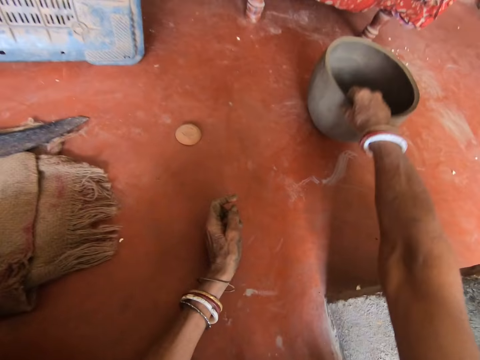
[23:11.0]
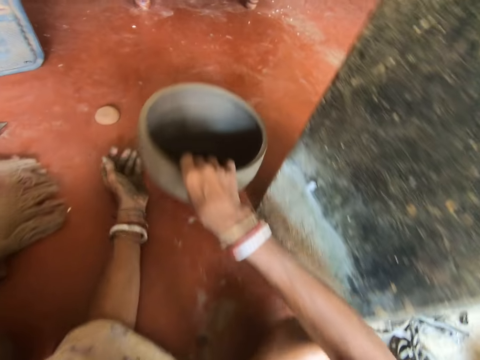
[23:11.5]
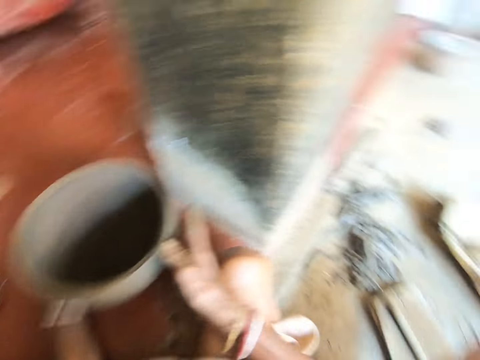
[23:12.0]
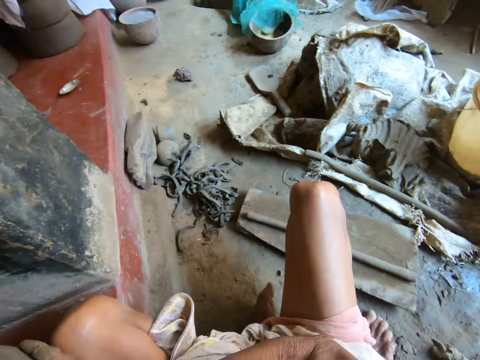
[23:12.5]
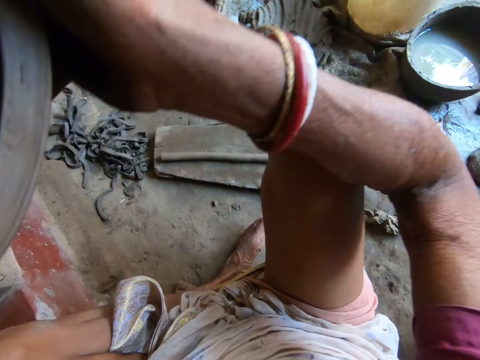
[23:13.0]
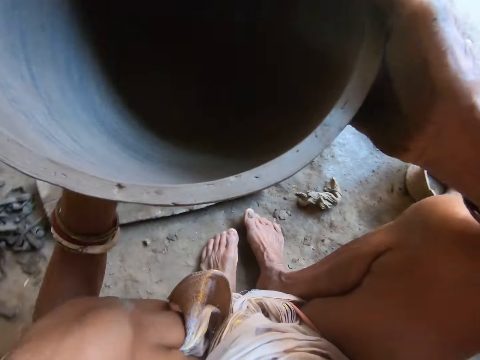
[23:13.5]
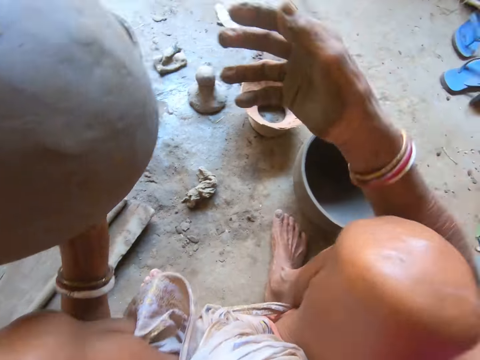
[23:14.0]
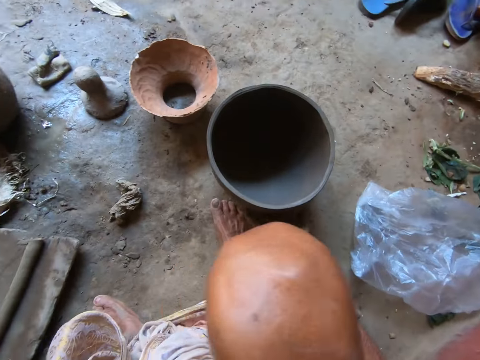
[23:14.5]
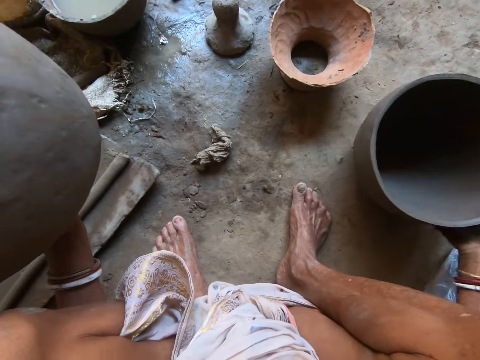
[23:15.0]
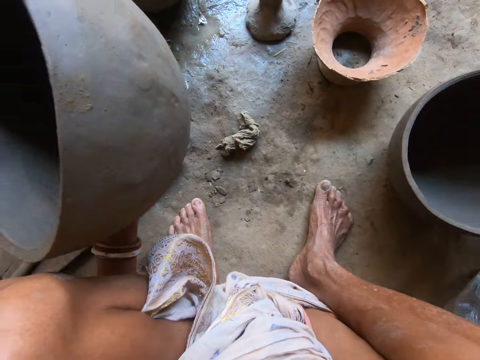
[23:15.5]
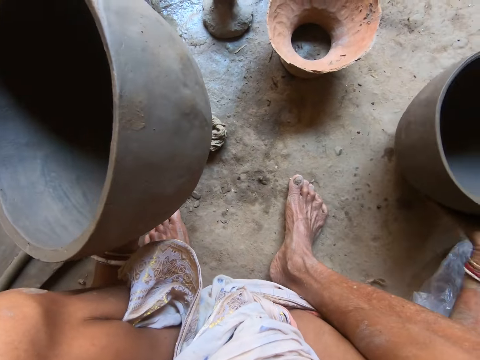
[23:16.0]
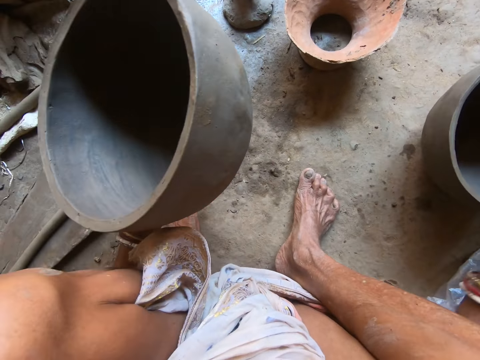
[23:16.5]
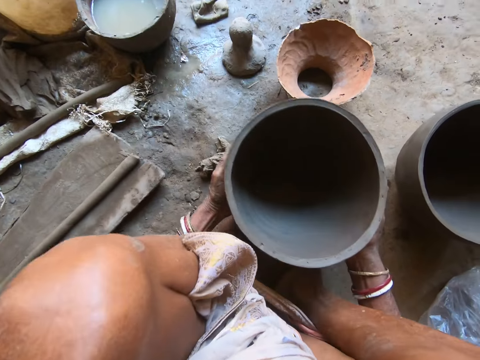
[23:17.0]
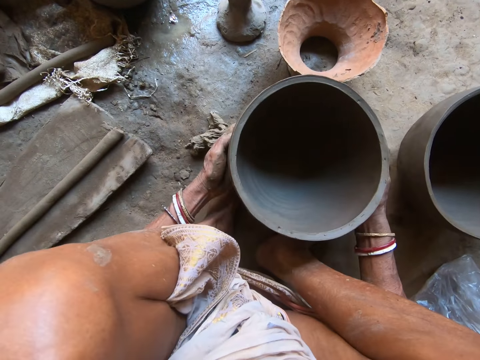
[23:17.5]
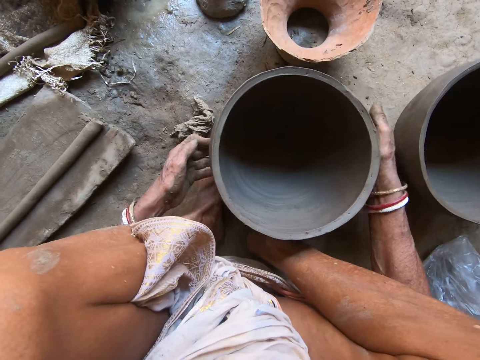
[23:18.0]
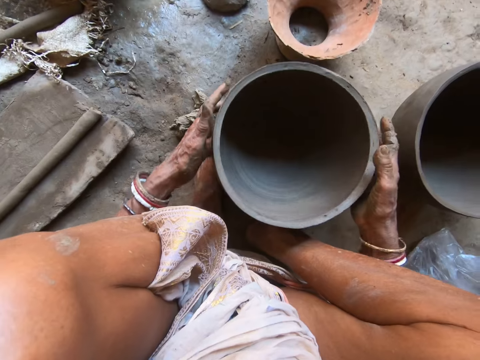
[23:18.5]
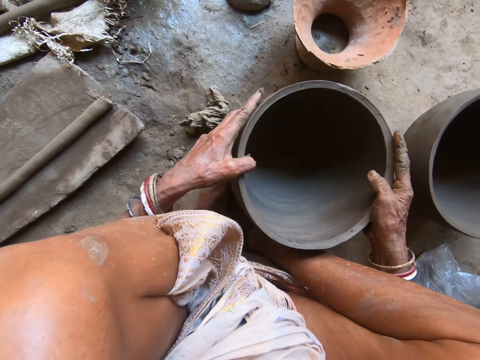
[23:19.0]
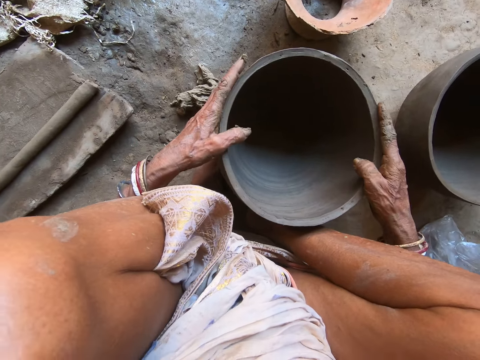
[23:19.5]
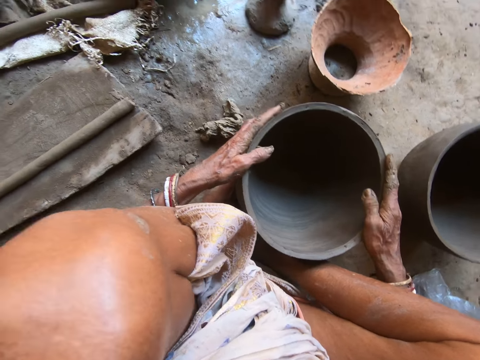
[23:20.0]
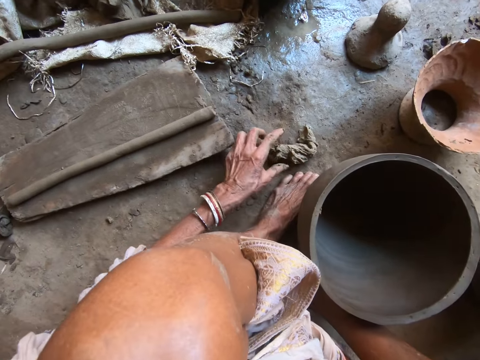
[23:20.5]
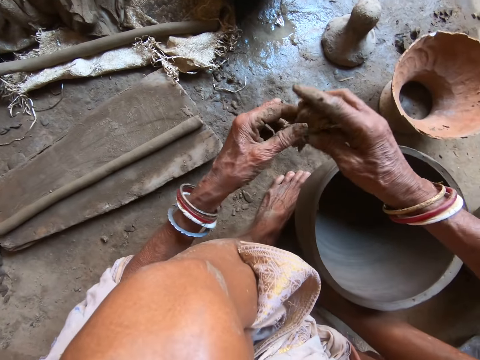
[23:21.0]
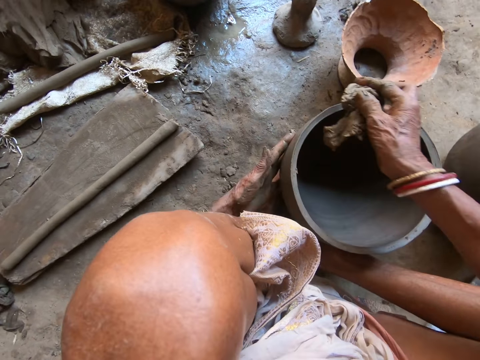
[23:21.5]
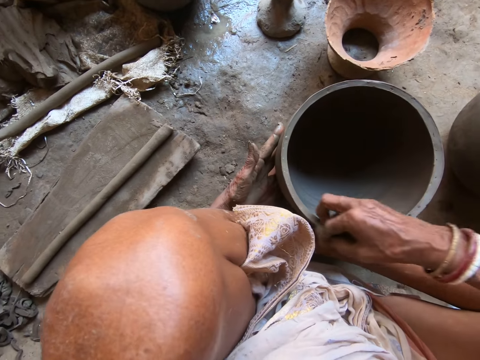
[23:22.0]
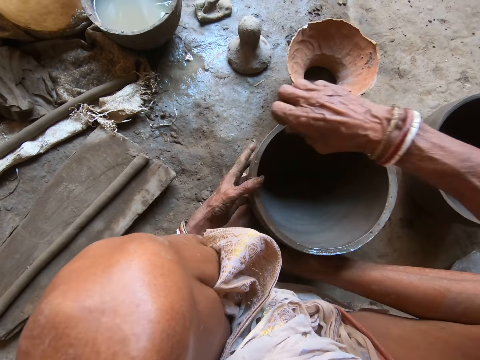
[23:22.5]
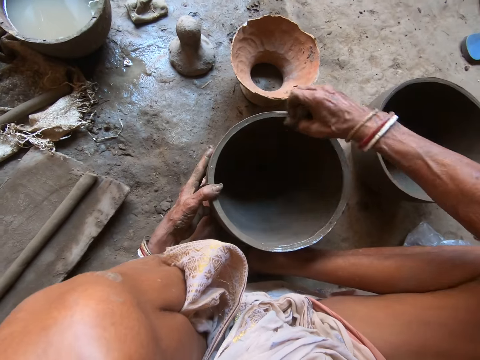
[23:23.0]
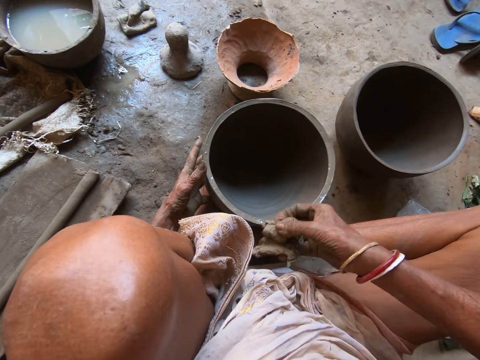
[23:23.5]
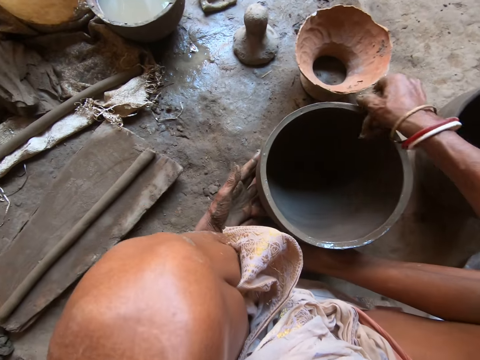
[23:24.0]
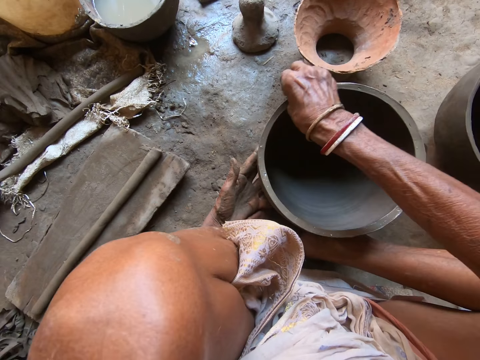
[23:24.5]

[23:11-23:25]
The camera wearer puts her hand on the floor. She drags a clay pot on the floor with her right hand. She picks up the clay pot on the floor with both hands. She holds the clay pot with her left hand. She moves the clay pot on the floor with her right hand. She holds the clay pot with both hands. She drops the clay pot on her legs with both hands. She adjusts the clay pot on her legs with both hands. She picks up a rag on the floor with her left hand. She passes the rag to her right hand. She holds the clay pot on her legs with her left hand. She wipes the clay pot on her legs with the rag in her right hand.

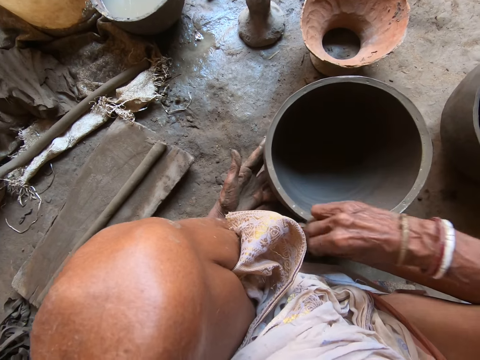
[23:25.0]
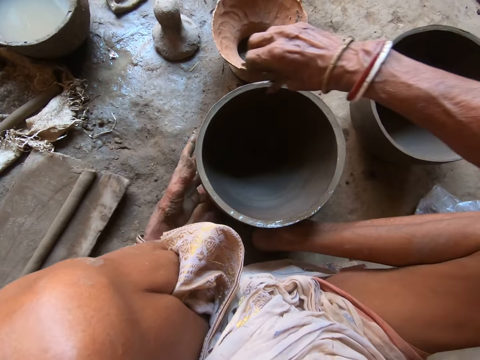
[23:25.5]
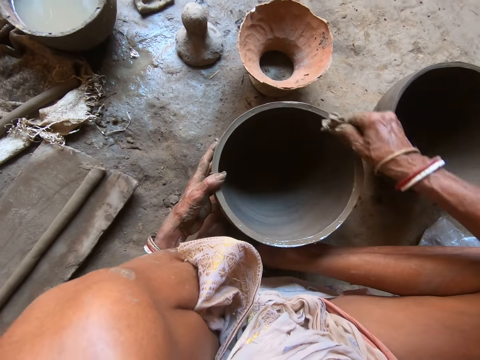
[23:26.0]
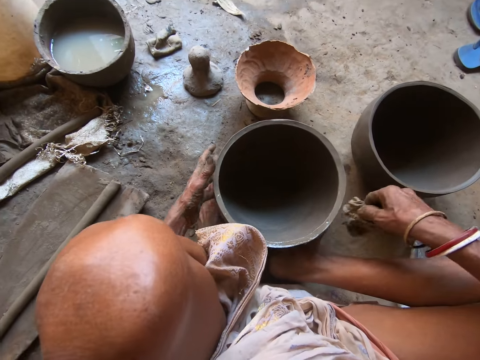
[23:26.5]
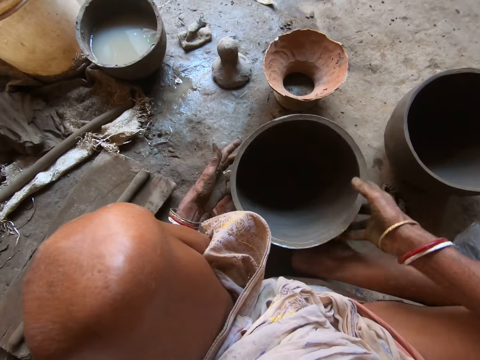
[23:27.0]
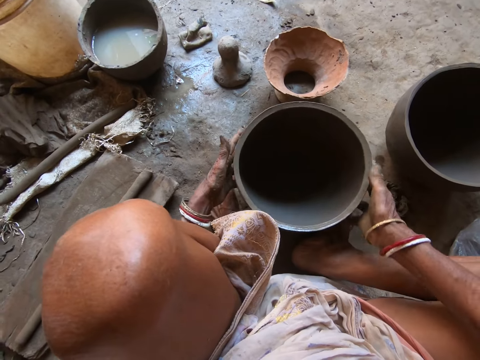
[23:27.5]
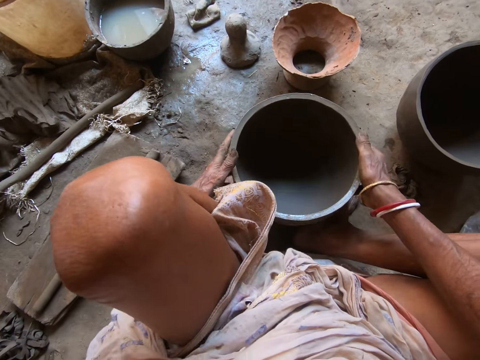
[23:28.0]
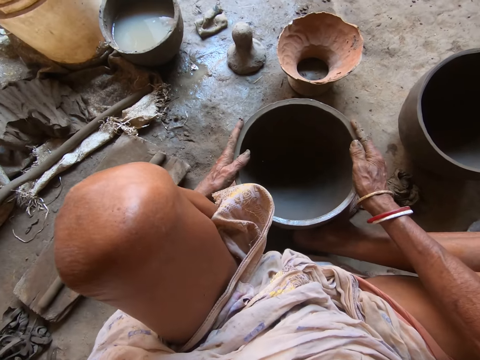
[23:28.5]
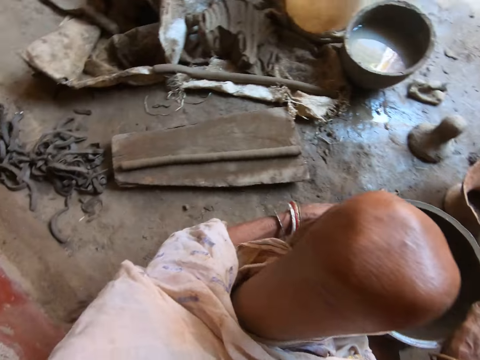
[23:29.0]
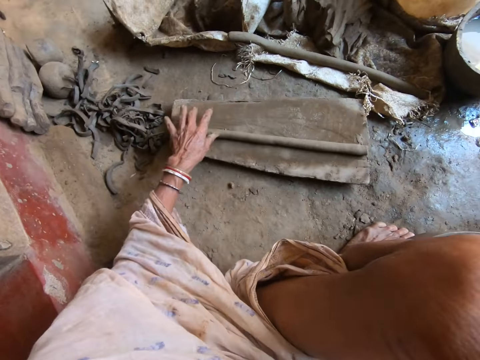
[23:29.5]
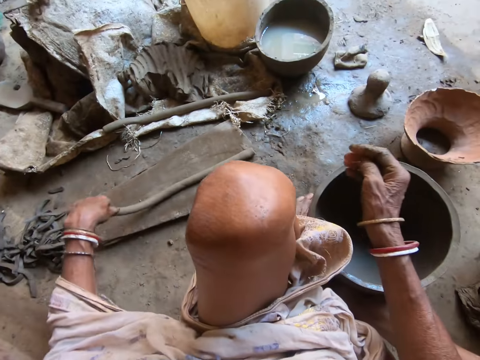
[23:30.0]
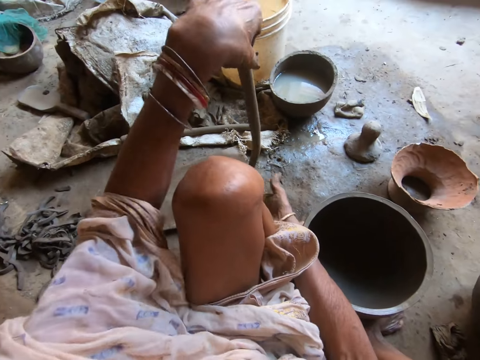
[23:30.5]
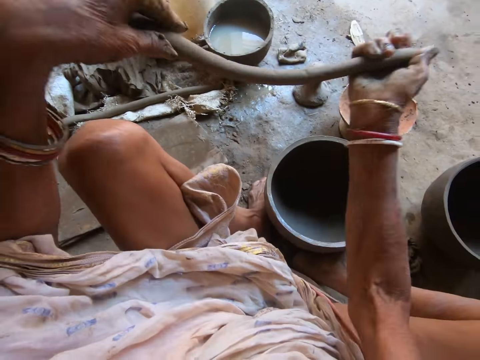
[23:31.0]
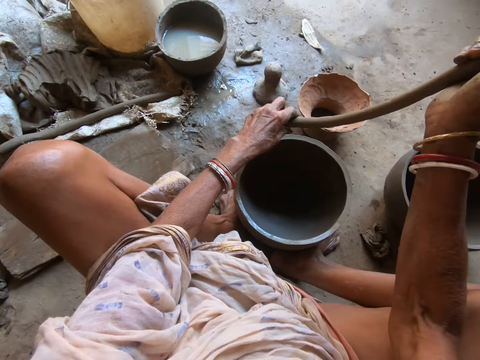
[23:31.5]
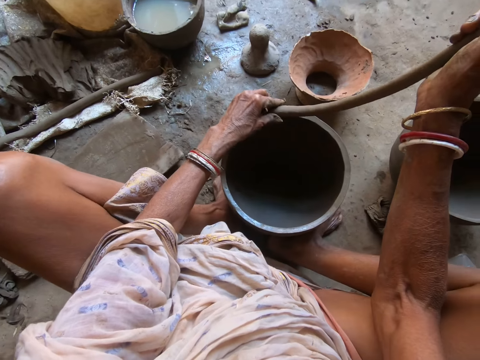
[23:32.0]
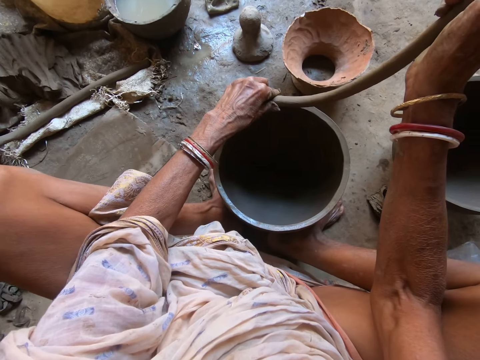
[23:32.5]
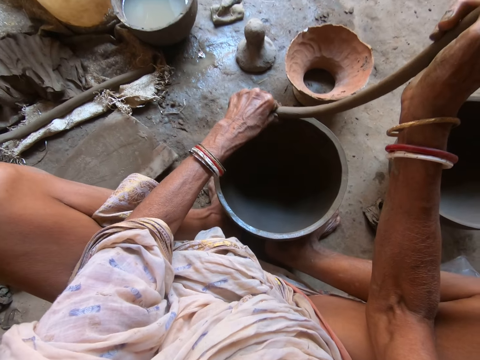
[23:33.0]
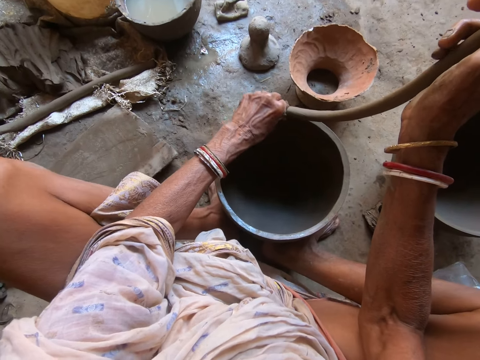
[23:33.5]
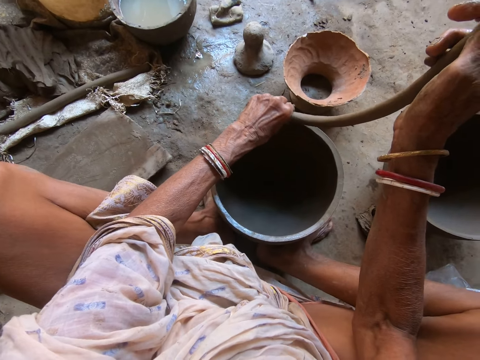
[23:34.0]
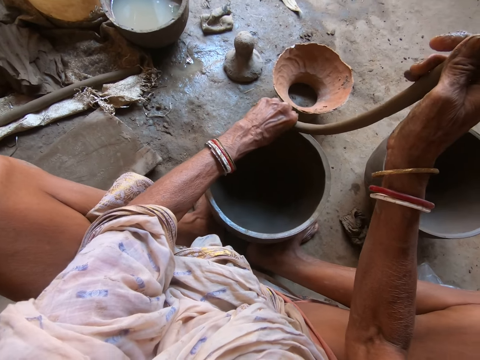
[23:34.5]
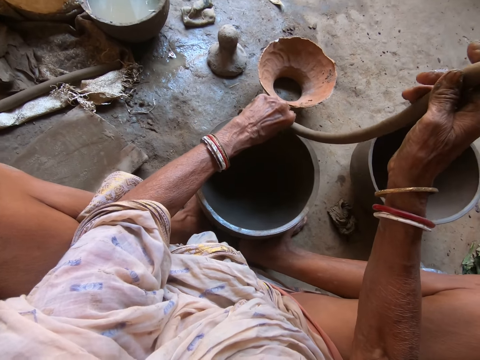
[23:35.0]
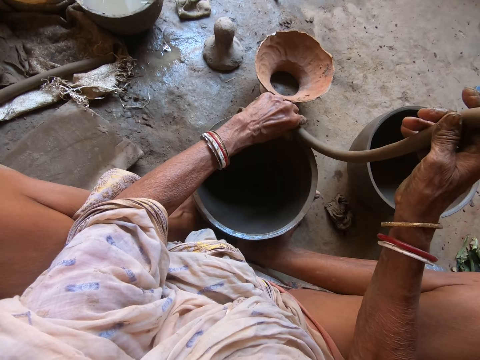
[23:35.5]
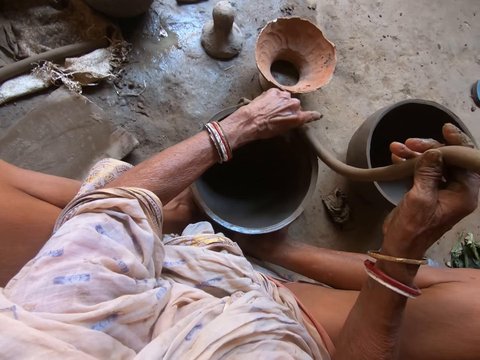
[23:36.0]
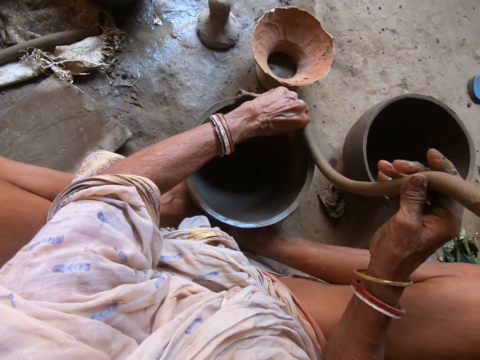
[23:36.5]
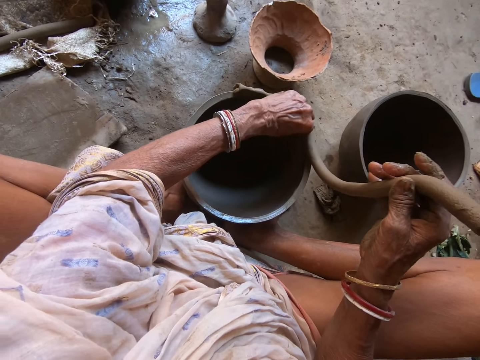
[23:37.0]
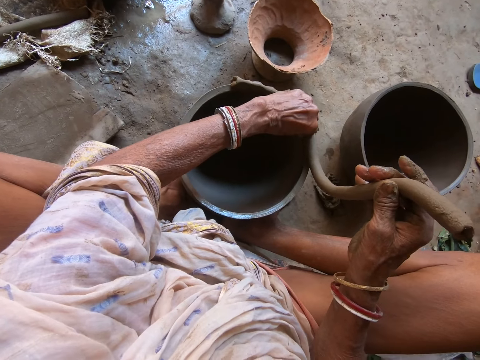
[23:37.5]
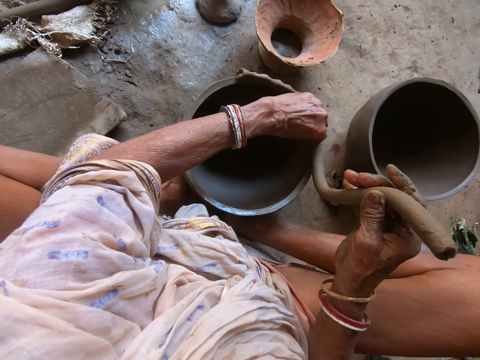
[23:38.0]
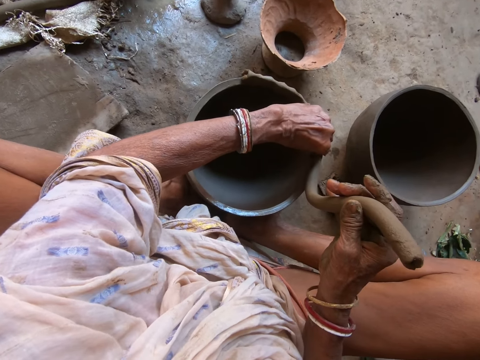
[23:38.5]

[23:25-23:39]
The camera wearer drops the rag on the floor with her right hand. She rotates the clay pot on her legs on the floor with both hands. She picks up the clay on the wood on the floor with her left hand. She holds the clay with both hands. She joins the clay to the clay pot on her legs on the floor with her left hand.
